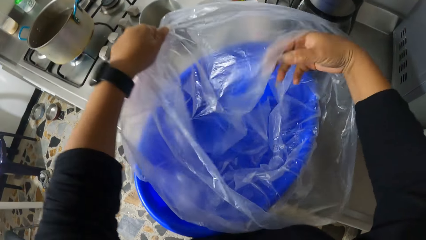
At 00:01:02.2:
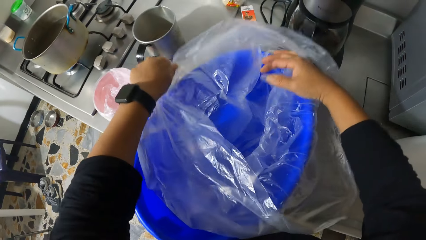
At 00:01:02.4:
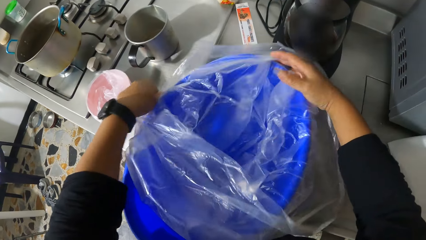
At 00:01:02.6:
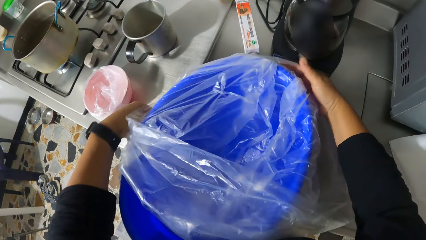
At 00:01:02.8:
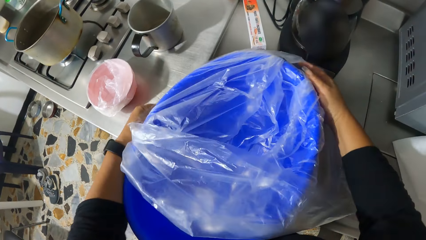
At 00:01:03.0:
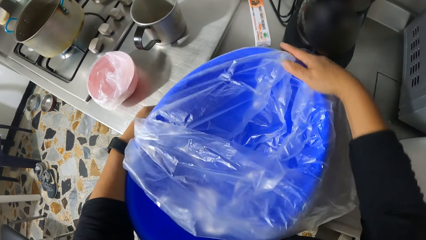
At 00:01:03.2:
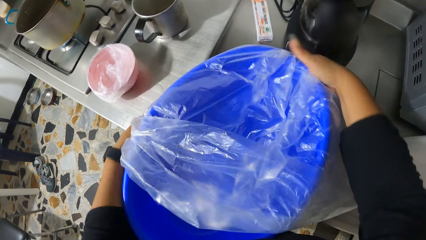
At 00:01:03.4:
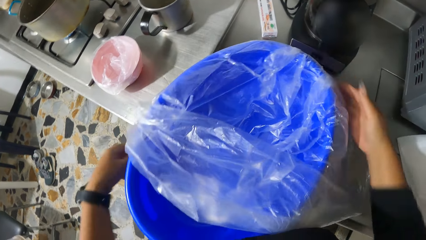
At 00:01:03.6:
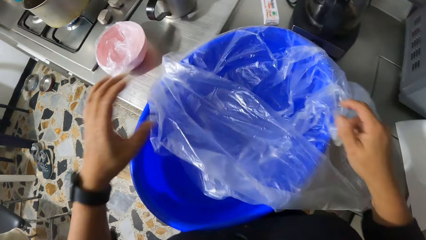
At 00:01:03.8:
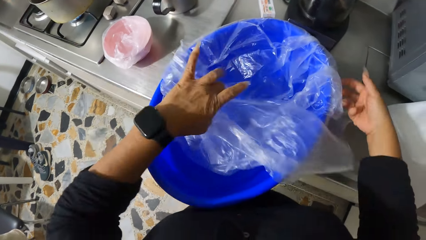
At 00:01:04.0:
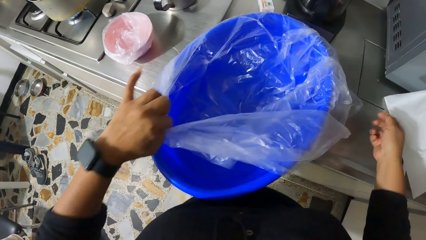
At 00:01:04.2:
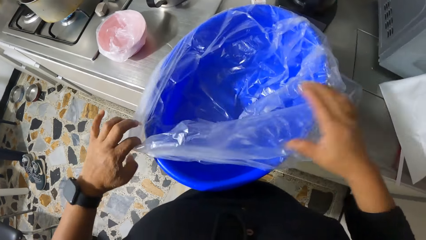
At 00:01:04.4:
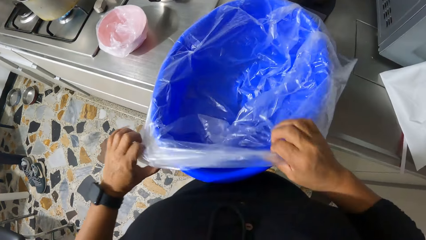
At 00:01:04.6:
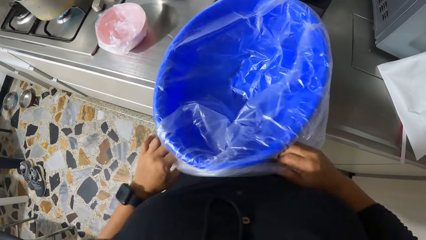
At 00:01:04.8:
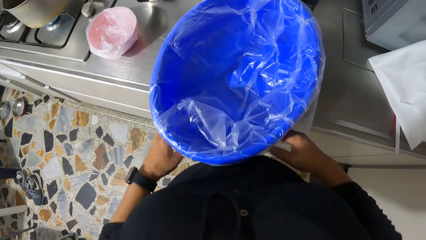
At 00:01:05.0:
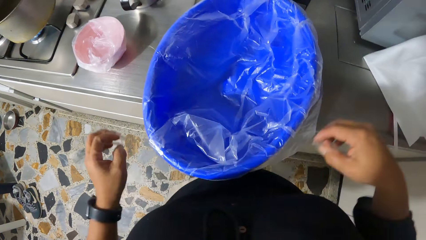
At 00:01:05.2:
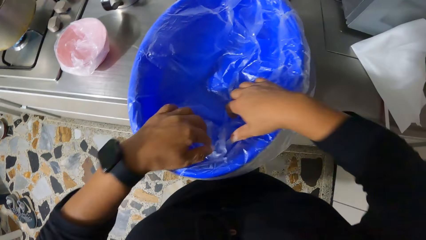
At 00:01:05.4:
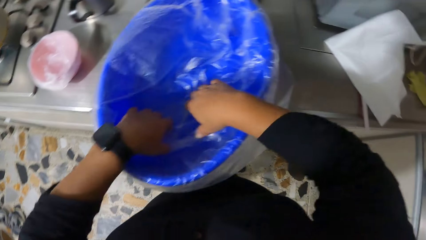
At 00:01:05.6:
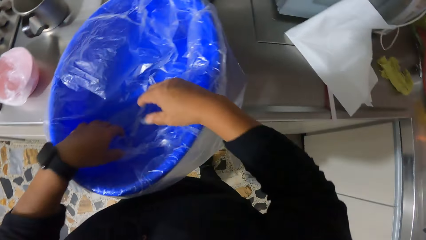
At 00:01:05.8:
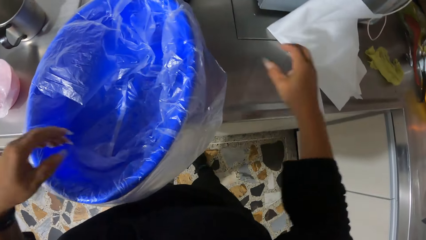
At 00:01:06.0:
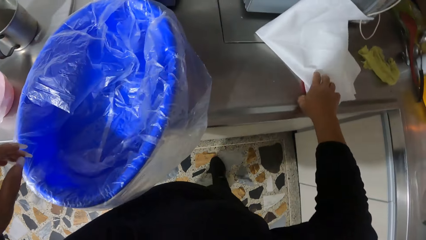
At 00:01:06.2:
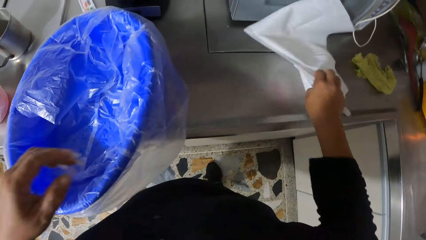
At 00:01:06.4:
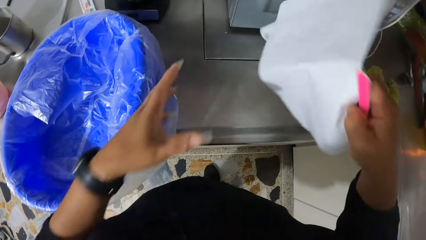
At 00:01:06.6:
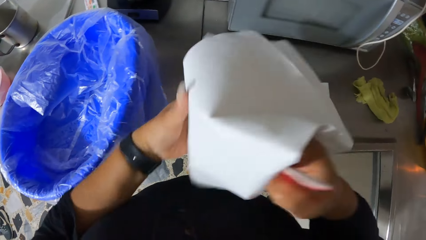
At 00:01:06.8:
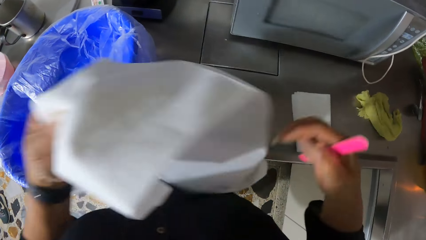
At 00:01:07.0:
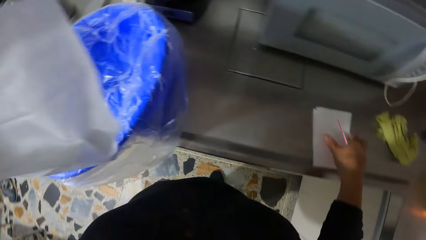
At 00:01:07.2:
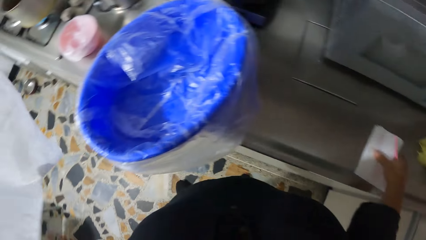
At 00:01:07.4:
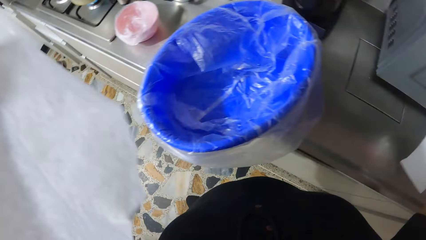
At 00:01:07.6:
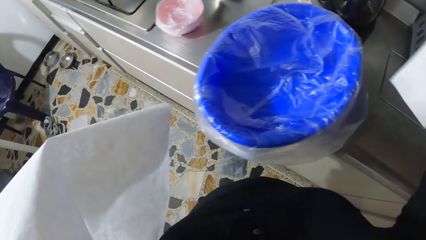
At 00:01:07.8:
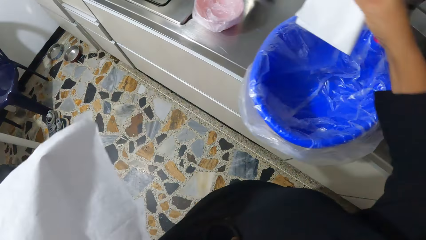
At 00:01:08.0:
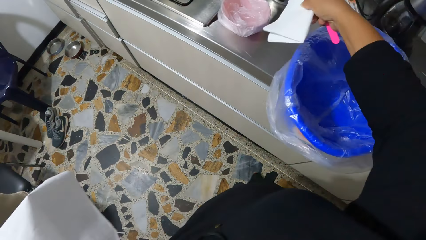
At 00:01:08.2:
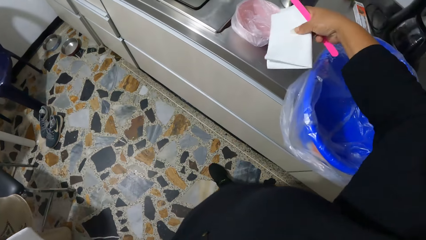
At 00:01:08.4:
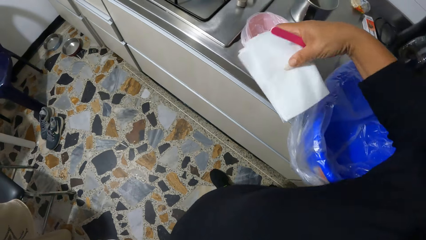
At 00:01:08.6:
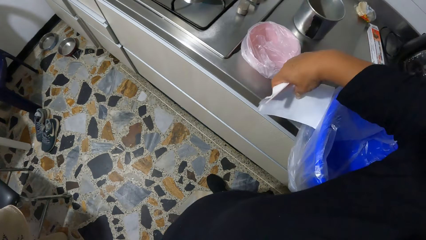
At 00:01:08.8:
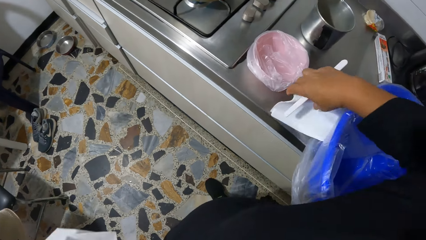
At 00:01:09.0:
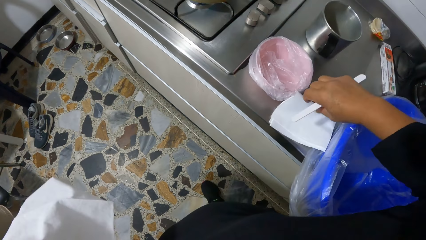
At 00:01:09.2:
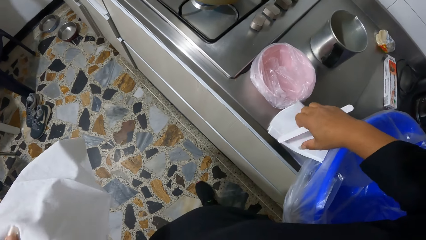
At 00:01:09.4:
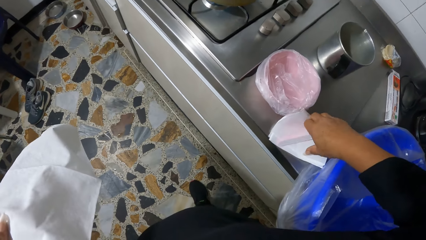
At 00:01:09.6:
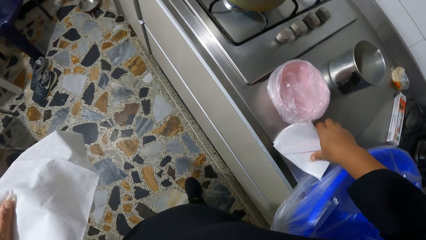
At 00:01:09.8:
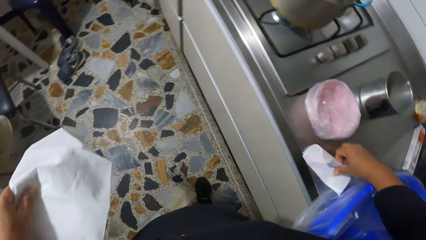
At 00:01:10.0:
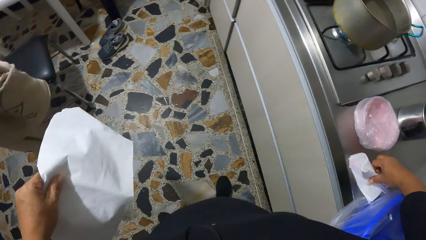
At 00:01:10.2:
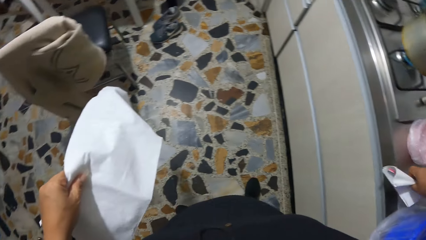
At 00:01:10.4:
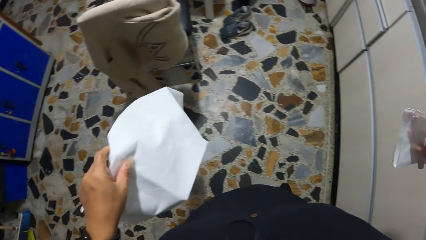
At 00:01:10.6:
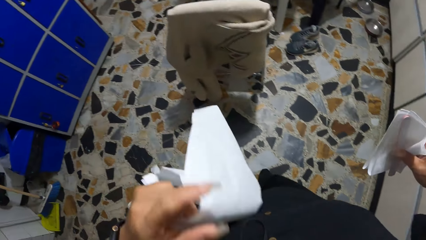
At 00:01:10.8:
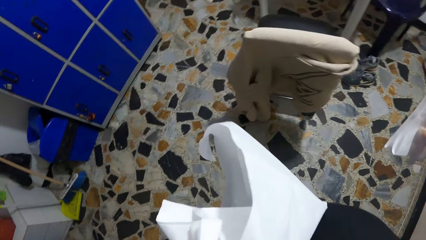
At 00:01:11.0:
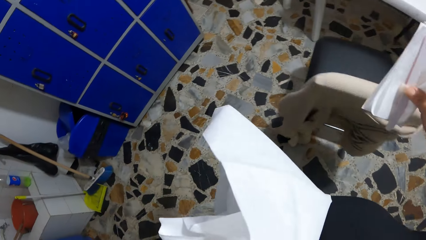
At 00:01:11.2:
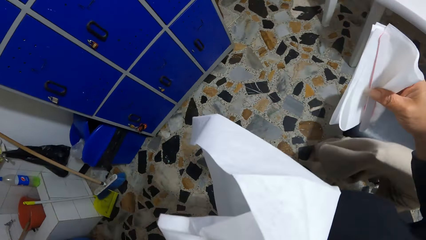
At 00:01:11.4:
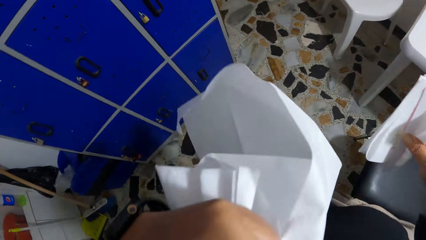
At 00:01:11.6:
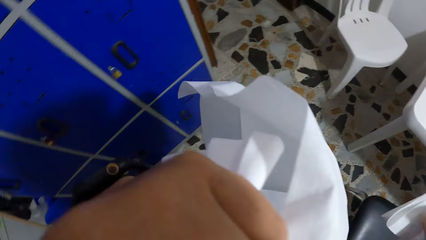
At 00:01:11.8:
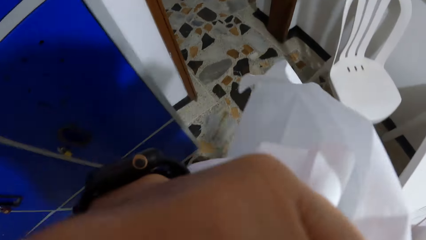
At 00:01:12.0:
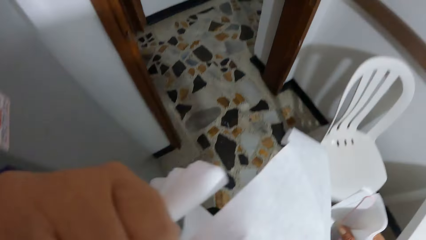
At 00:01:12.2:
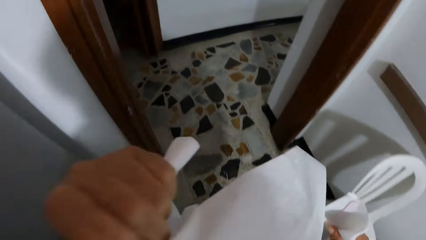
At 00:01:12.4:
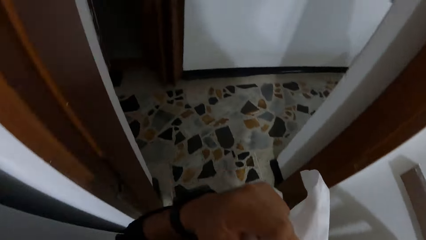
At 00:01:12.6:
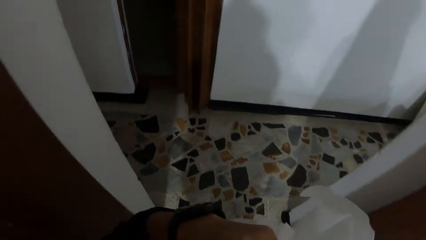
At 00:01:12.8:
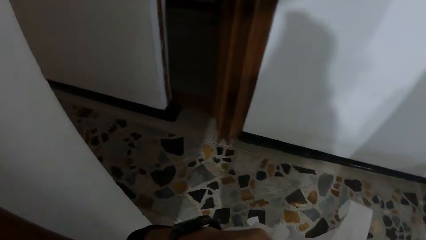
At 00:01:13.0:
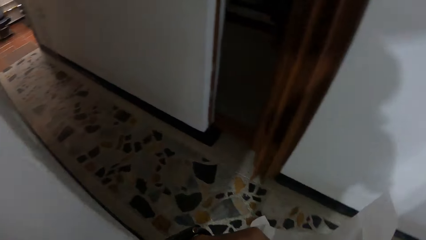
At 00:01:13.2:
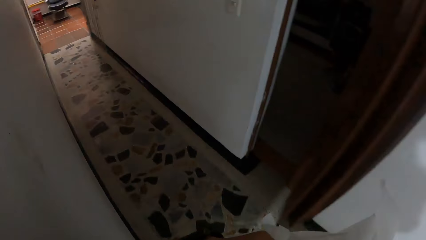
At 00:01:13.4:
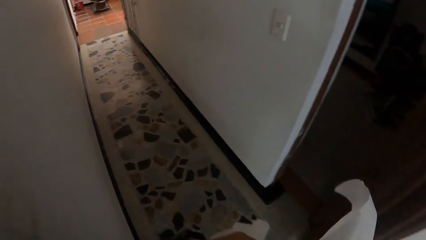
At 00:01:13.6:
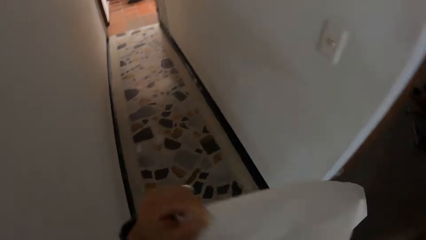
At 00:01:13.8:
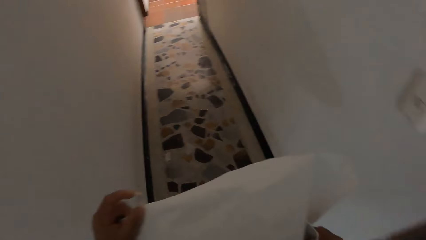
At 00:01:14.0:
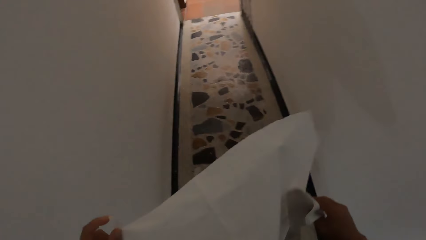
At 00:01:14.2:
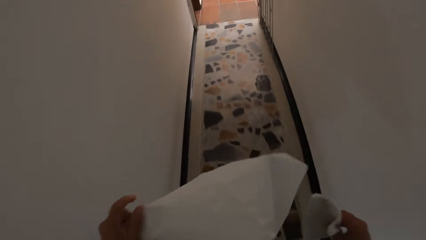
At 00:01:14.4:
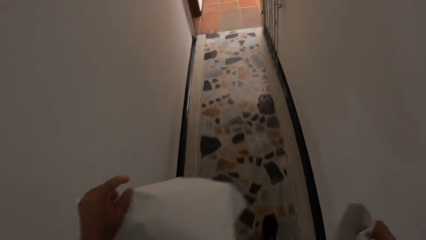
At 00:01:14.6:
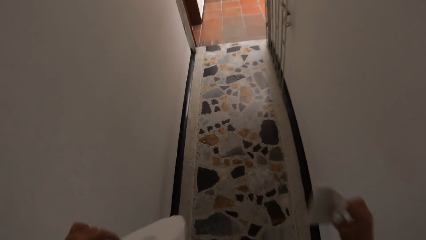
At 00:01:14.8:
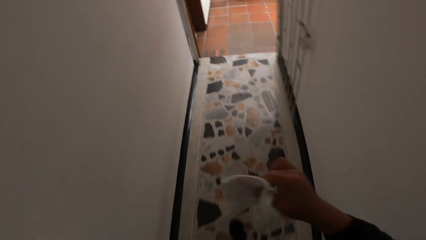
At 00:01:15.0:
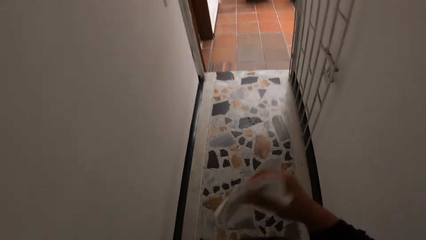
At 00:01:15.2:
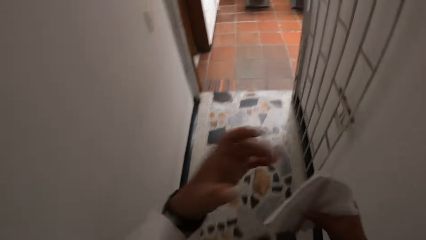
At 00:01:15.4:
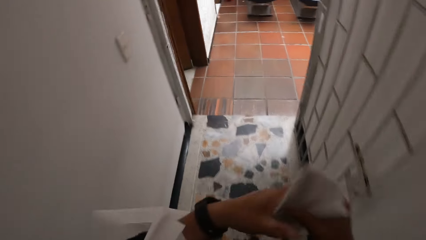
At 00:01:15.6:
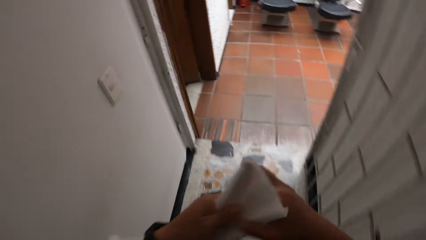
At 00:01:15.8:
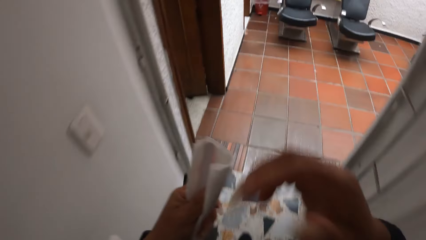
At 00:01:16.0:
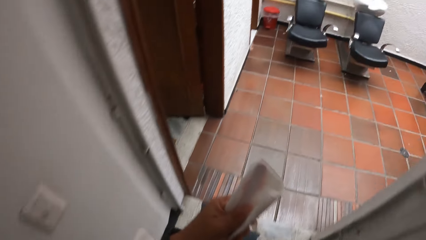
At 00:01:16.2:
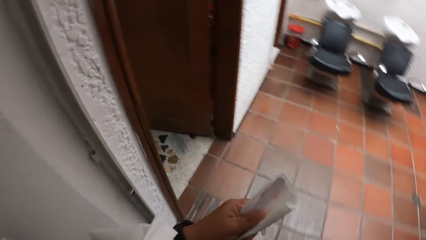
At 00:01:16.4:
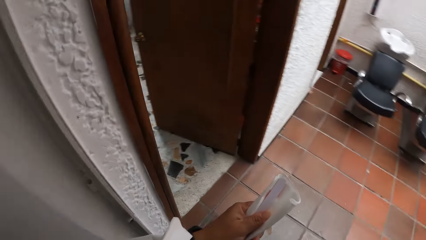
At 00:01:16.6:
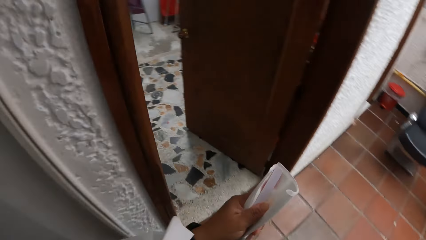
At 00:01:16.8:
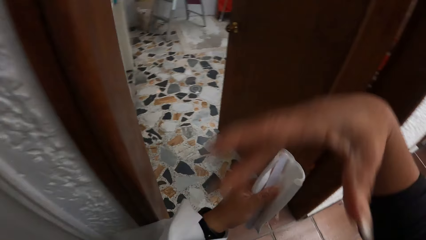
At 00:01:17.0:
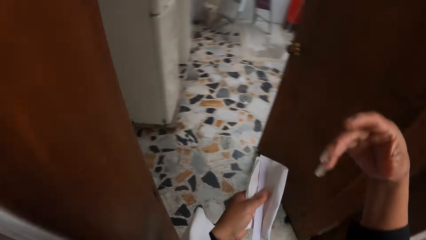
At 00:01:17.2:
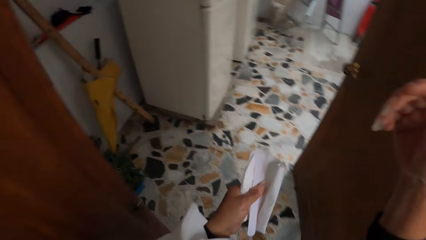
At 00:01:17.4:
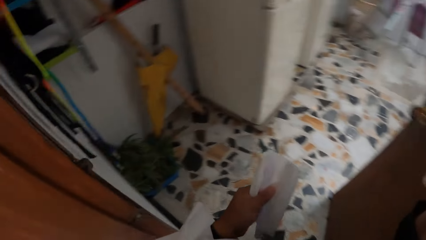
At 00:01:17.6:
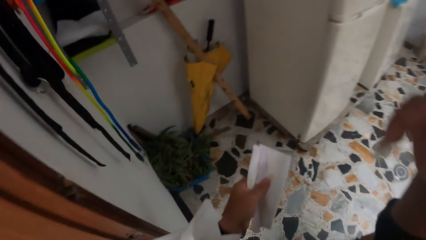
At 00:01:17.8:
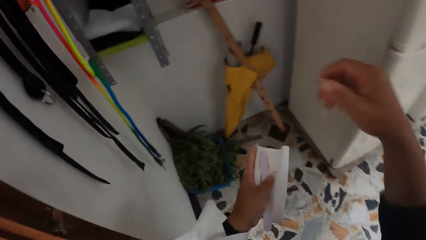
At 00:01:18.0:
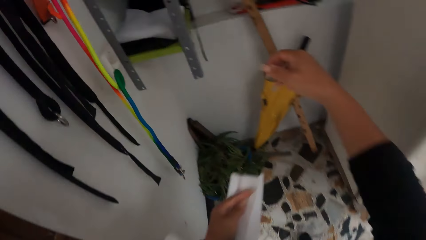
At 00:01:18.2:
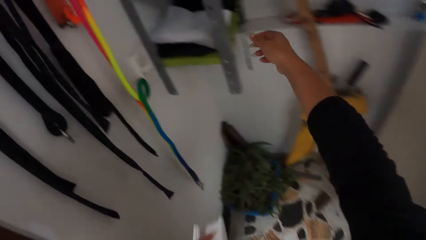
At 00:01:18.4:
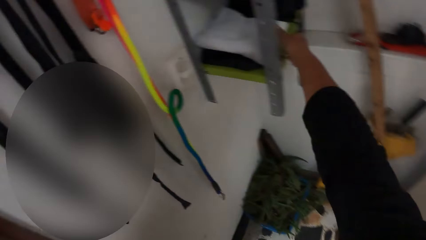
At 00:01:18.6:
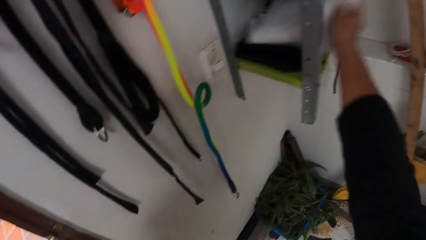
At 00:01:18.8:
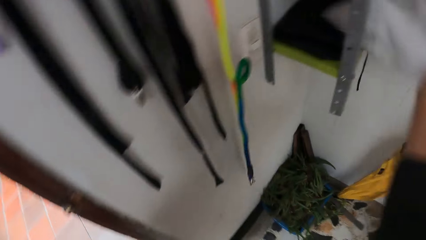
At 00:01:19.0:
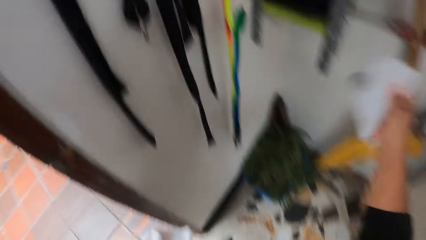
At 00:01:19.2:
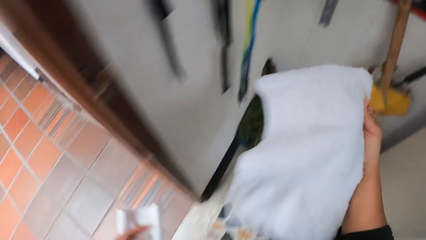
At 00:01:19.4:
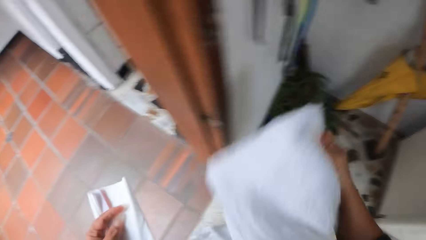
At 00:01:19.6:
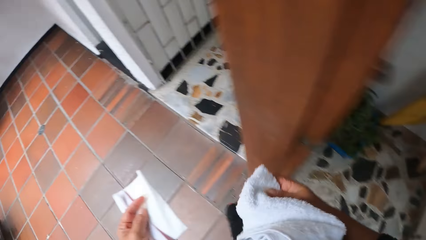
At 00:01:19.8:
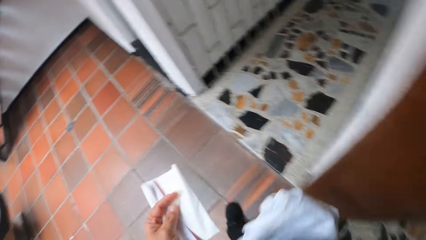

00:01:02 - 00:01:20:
The camera wearer picks up the unwrapped tissue paper and the nail file from the countertop with her right hand. She passes the tissue paper from her right hand to her left hand. She picks up the tissue paper from the countertop with her right hand. She places the tissue paper and the nail file in her right hand on the countertop. She picks up the tissue paper and the nail file from the countertop with her right hand. She walks to the saloon. She puts the unwrapped tissue paper in her armpit. She passes the tissue paper from her right hand to her left hand. She touches her face with her right hand. She picks up a towel from the saloon store with her right hand.
